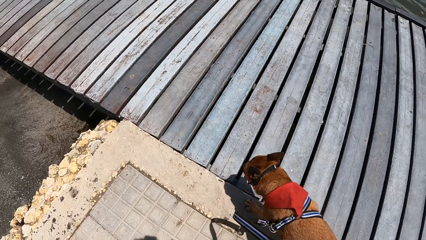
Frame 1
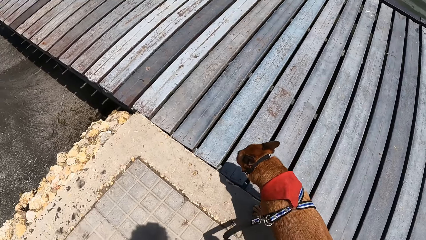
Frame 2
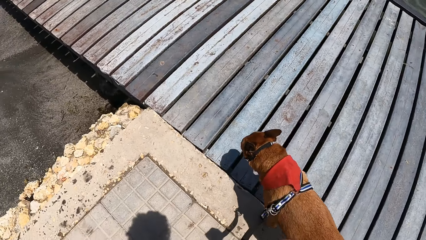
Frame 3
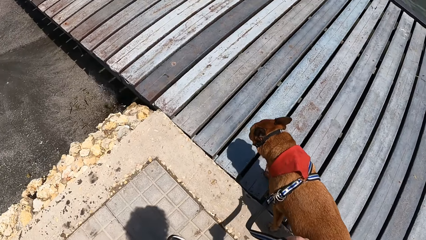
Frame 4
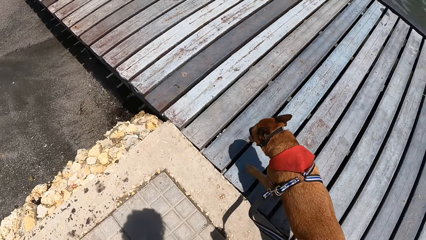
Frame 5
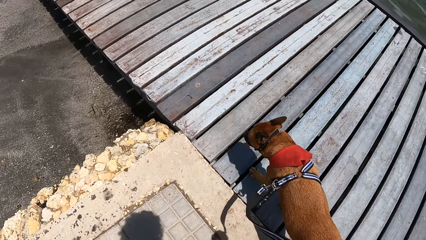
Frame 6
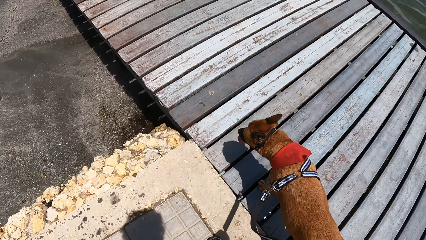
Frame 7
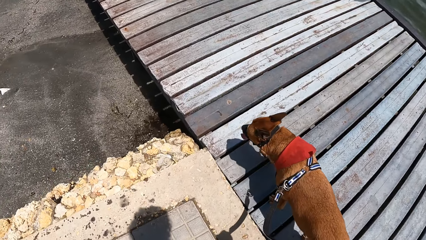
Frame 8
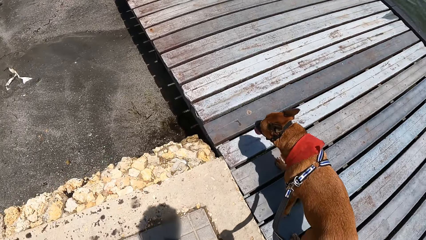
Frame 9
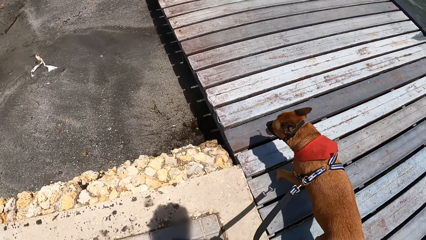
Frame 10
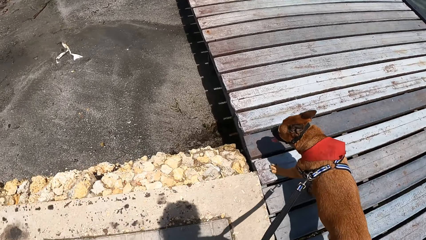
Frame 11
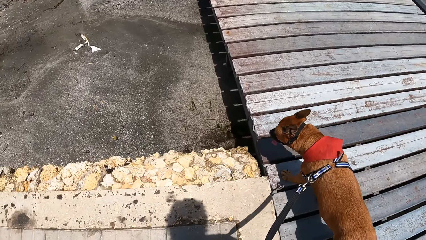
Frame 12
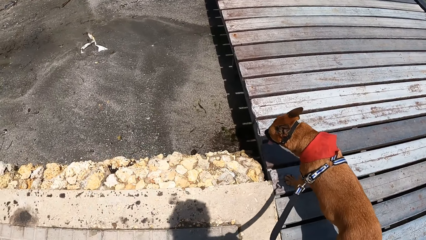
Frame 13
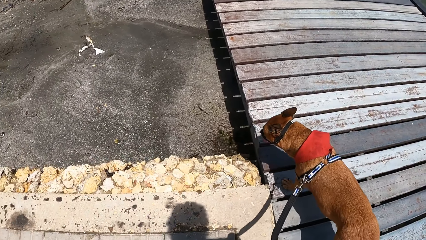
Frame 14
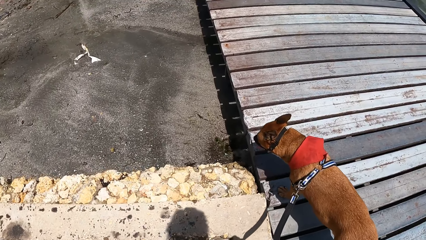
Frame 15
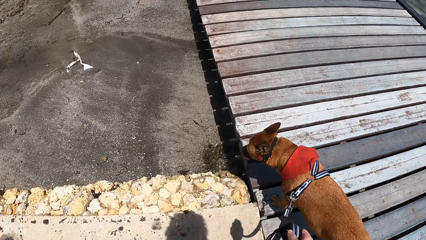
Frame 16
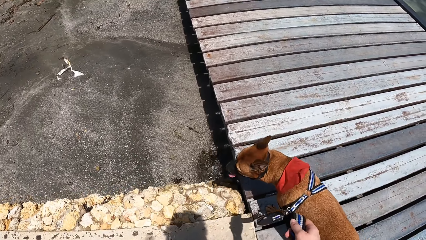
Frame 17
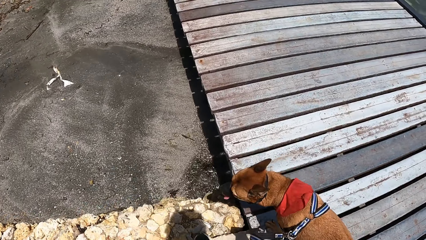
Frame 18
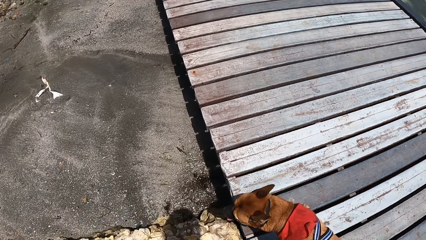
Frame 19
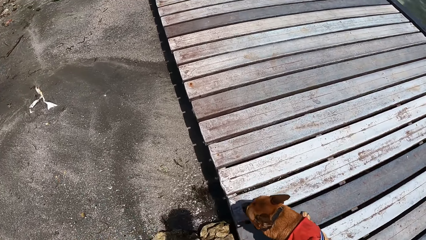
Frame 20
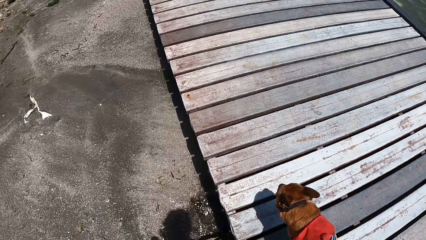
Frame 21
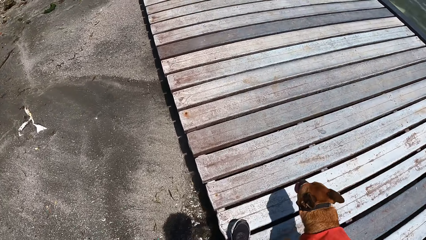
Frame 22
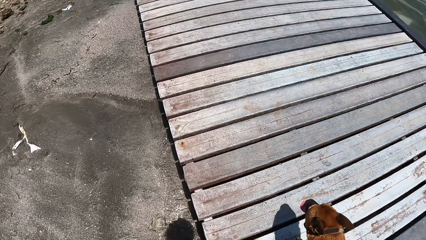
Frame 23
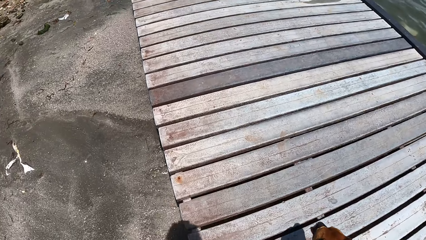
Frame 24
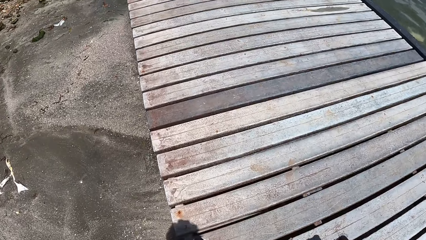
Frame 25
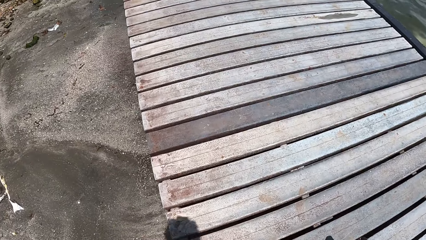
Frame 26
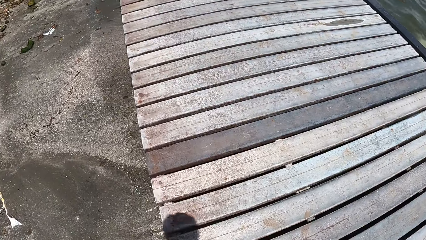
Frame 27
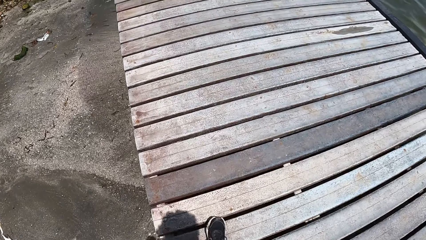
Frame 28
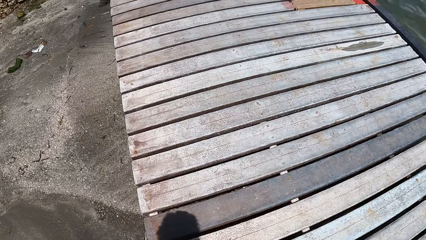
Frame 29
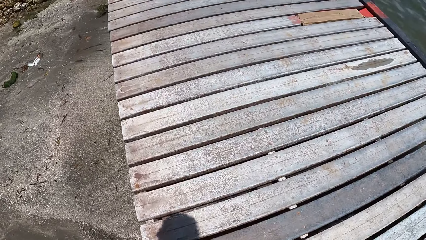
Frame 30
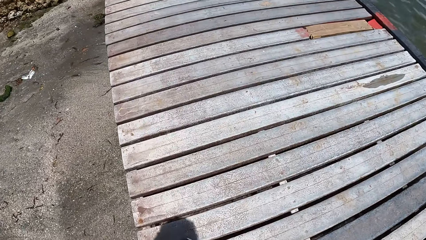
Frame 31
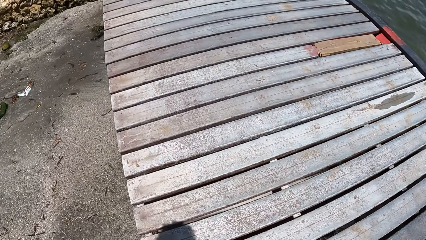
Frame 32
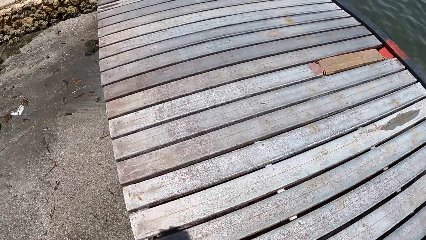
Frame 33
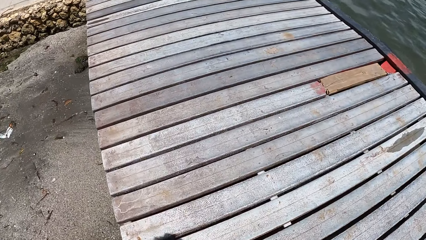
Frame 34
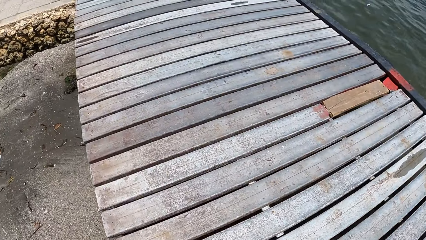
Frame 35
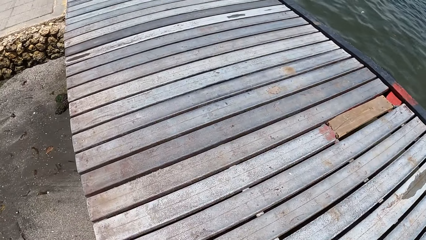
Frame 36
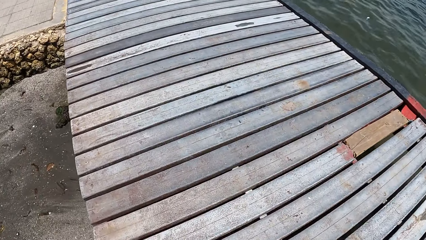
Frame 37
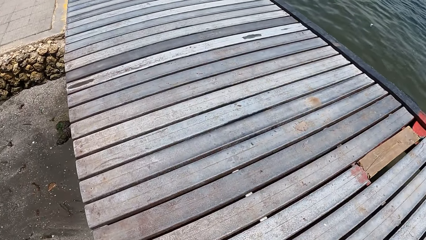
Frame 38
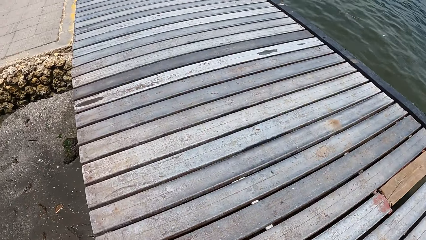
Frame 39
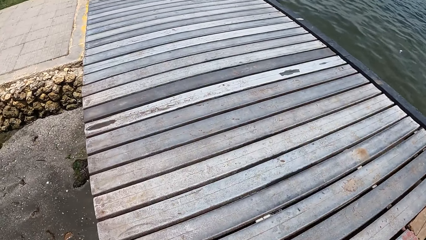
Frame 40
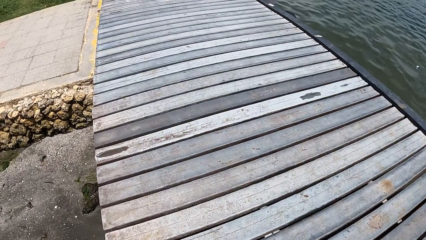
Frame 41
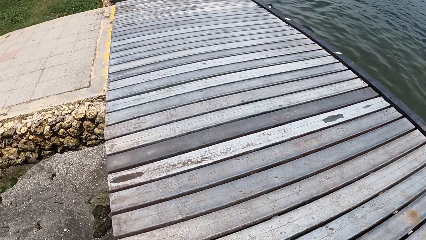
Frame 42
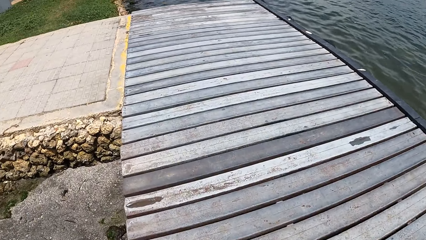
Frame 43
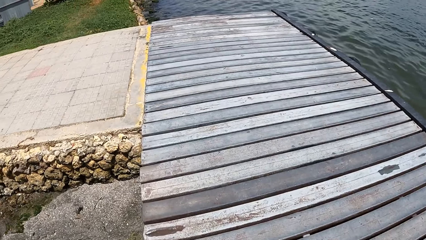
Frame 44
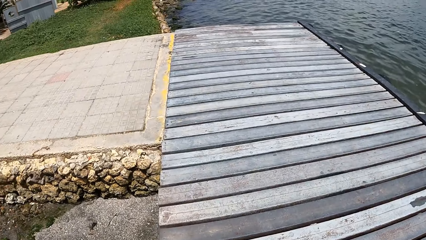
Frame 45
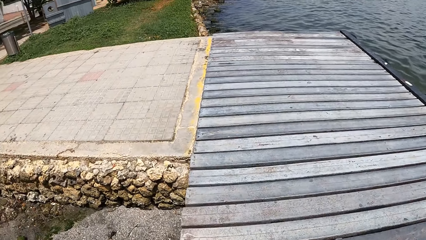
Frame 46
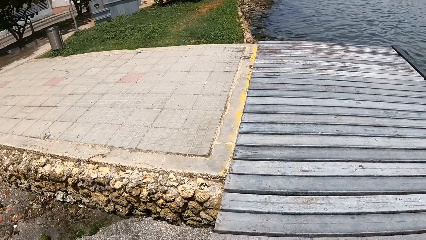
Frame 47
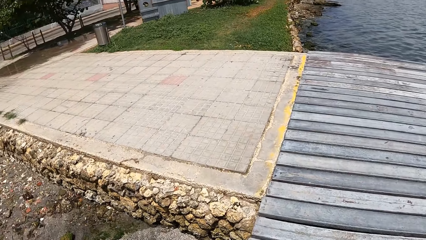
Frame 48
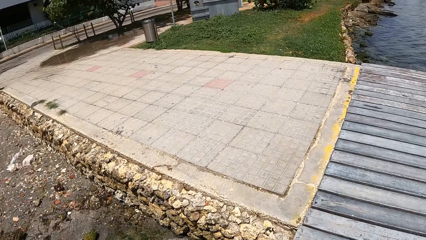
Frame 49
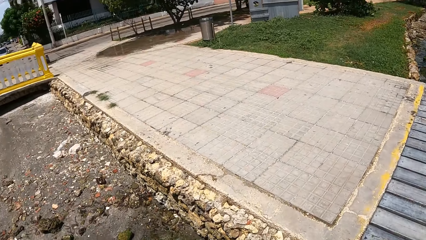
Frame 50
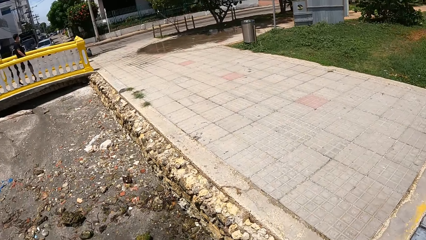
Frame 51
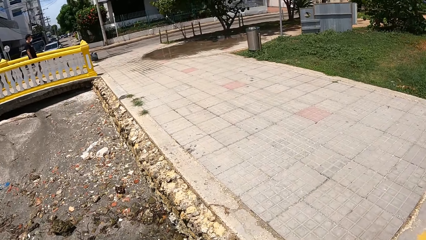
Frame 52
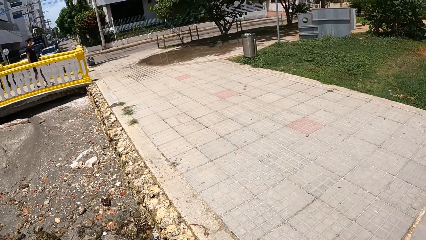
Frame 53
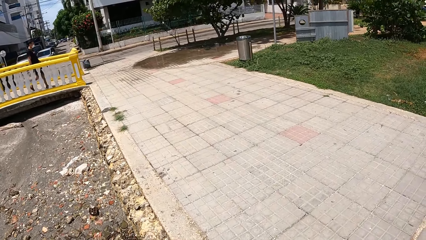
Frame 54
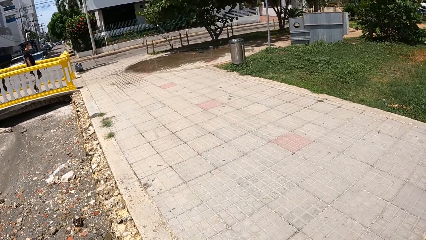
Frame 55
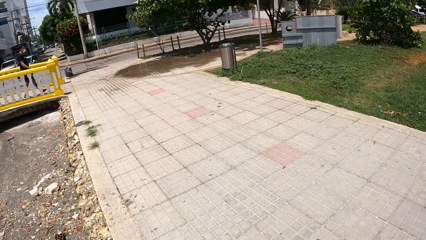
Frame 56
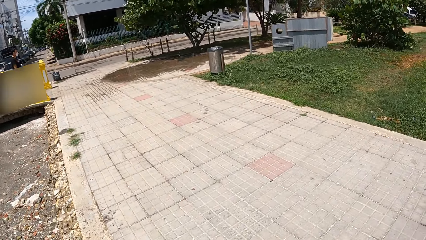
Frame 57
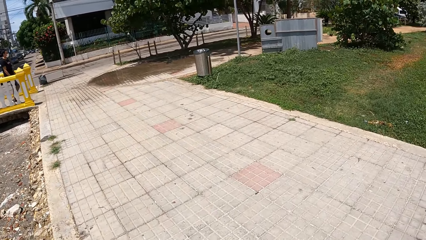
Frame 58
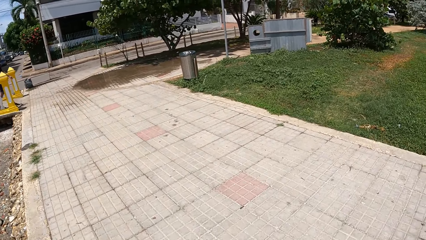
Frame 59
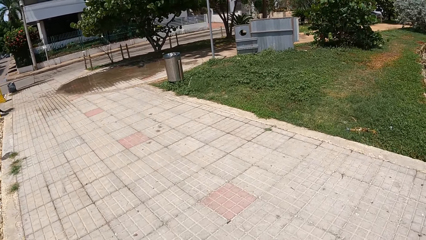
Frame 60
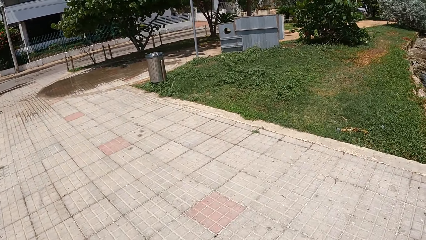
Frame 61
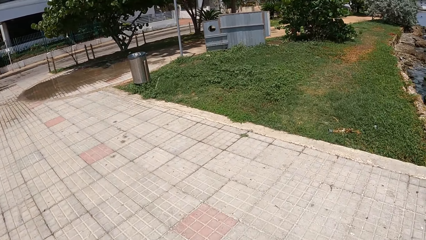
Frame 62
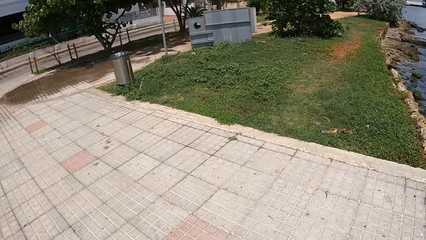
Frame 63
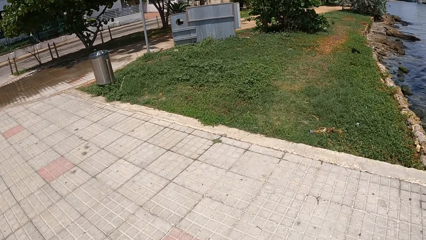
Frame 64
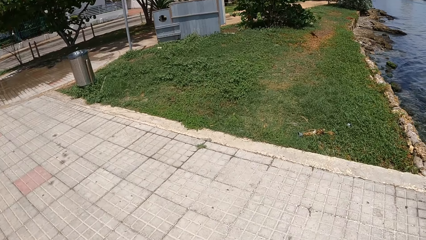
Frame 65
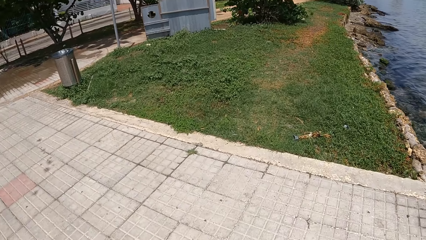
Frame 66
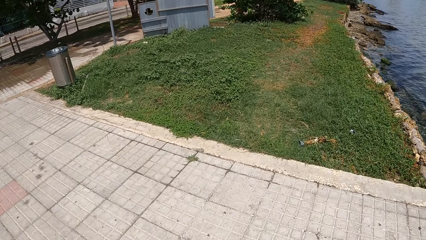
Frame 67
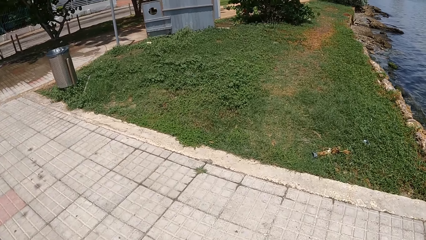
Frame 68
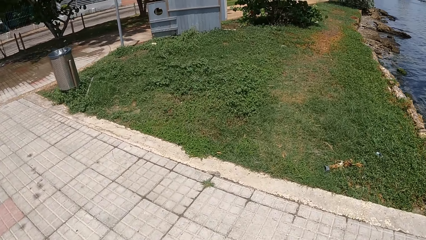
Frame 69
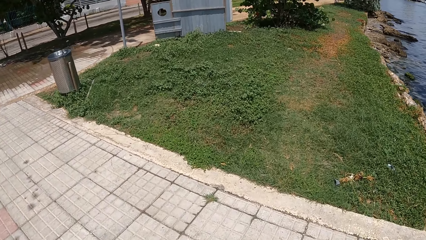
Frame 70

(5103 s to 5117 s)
The camera wearer walks around and looks around.

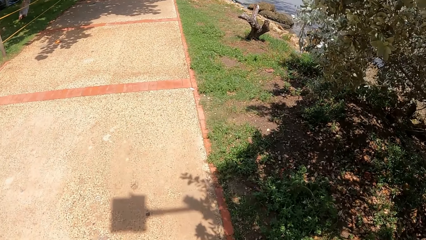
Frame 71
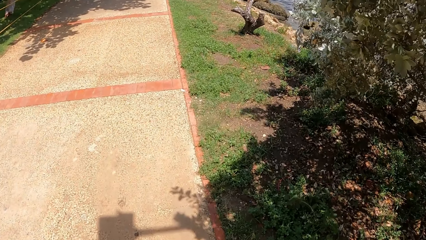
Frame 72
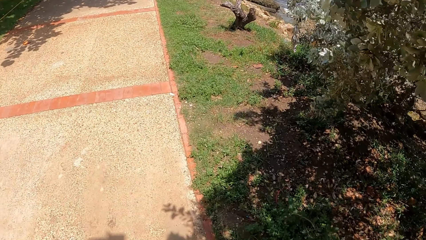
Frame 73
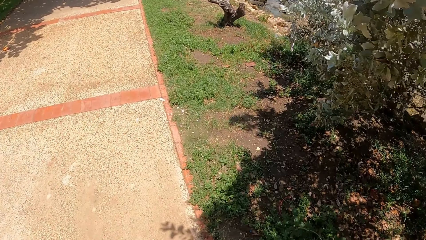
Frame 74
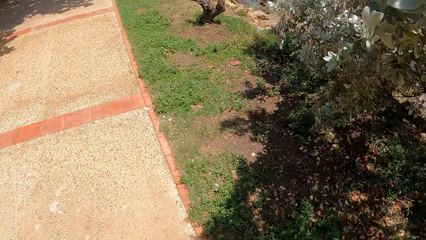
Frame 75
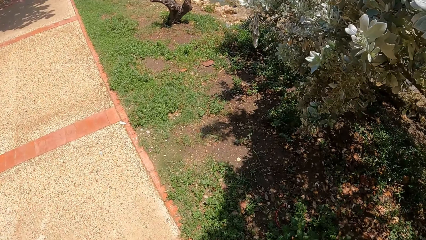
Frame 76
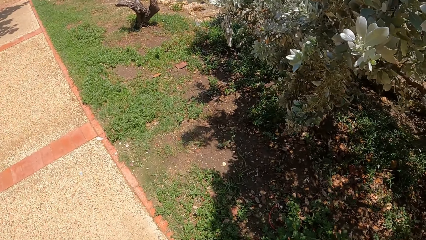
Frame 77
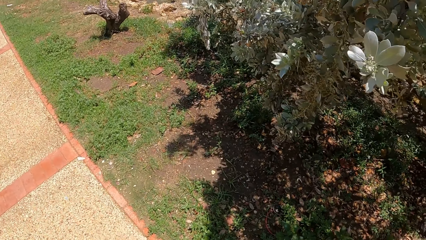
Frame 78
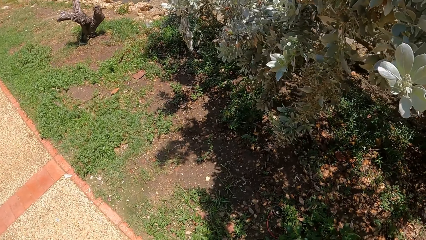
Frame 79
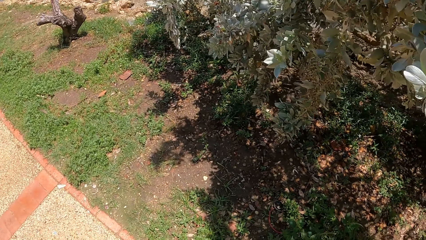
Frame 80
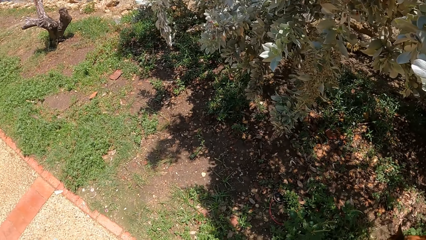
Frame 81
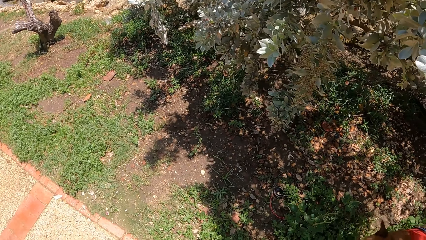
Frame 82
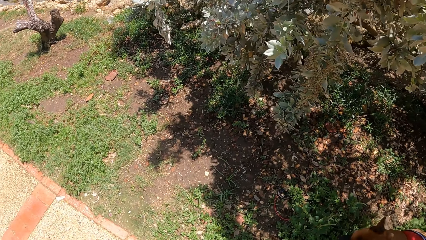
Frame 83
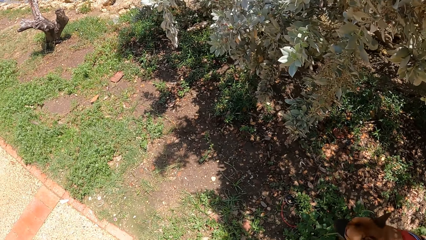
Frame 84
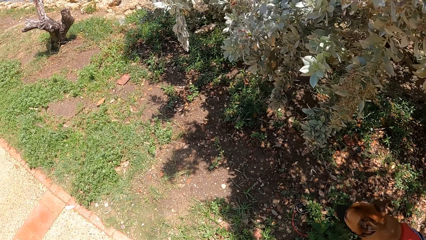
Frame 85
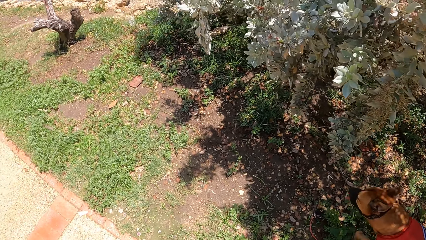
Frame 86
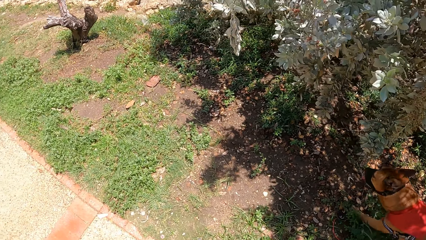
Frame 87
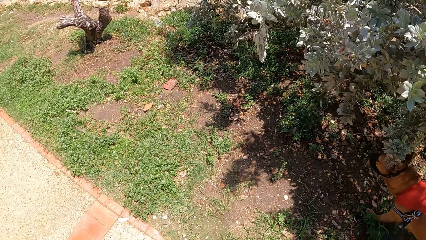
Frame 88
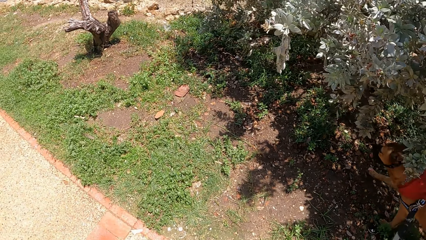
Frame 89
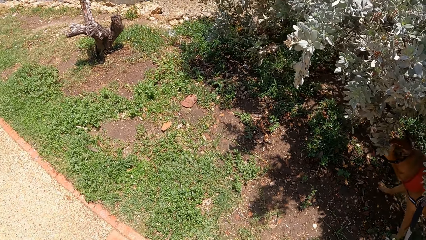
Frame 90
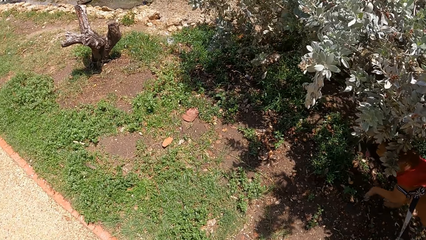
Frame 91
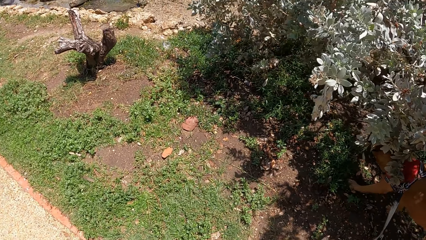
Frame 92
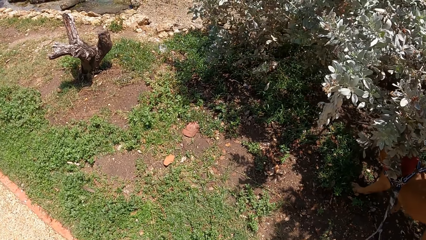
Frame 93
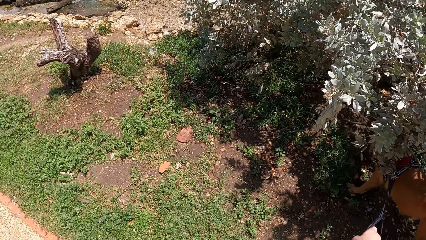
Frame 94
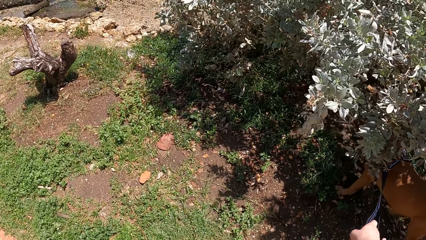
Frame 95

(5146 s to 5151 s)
The camera wearer stares at the dog.
